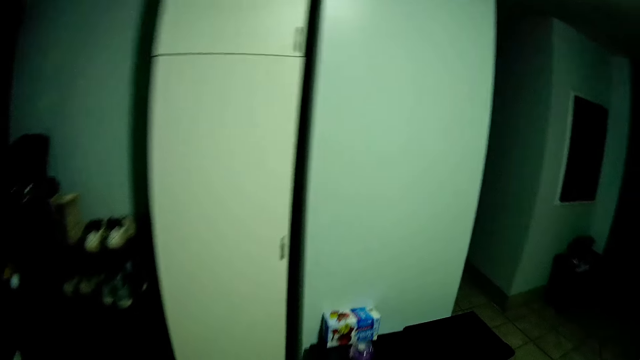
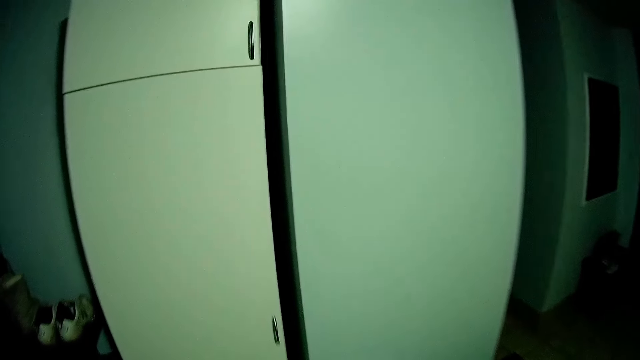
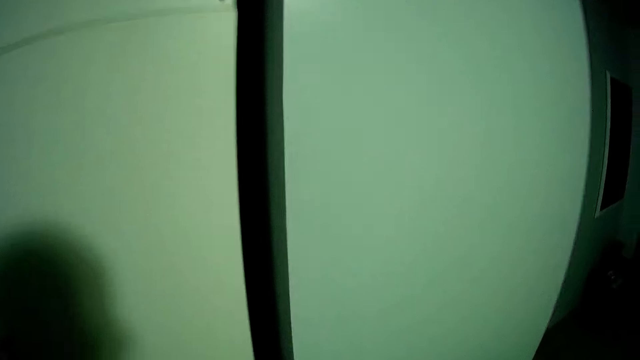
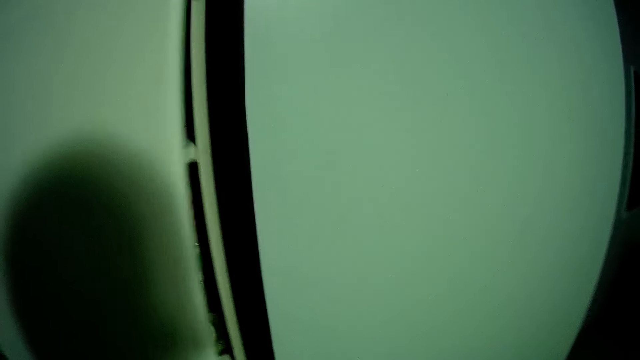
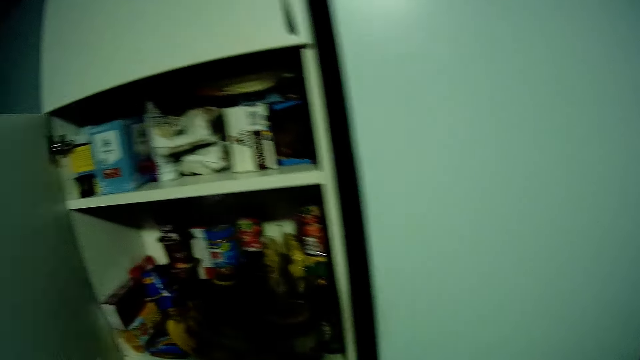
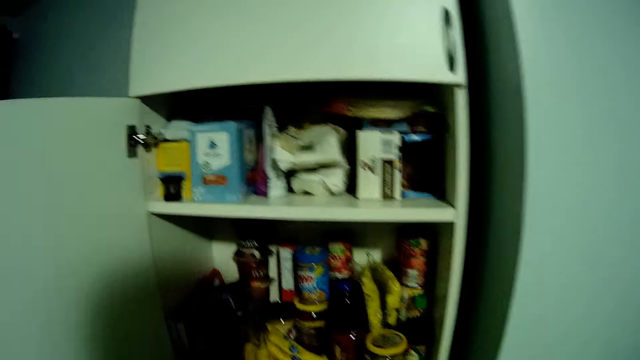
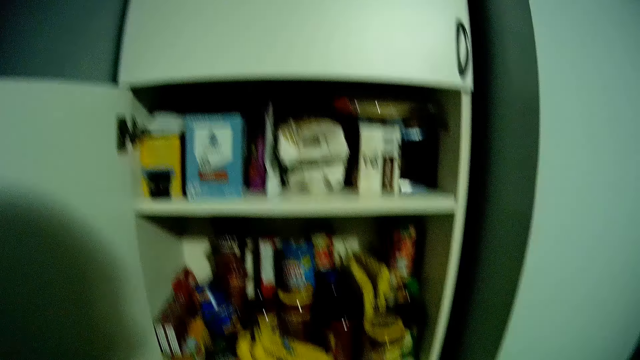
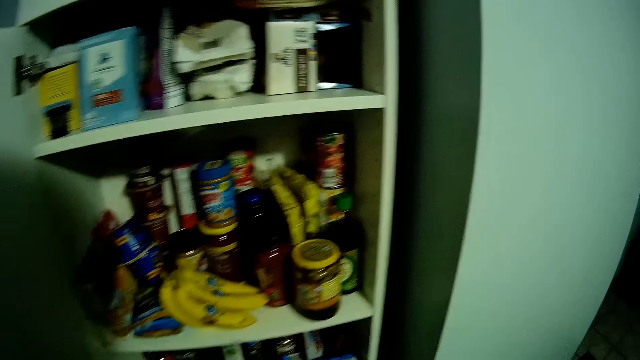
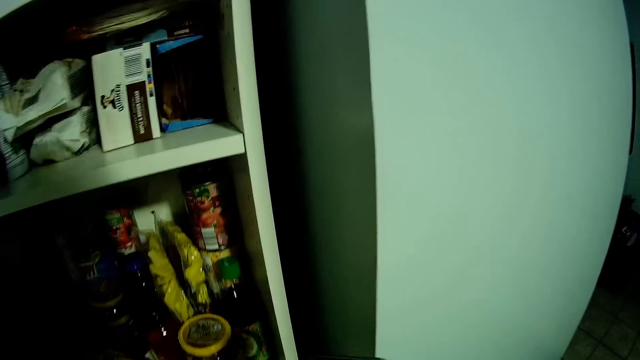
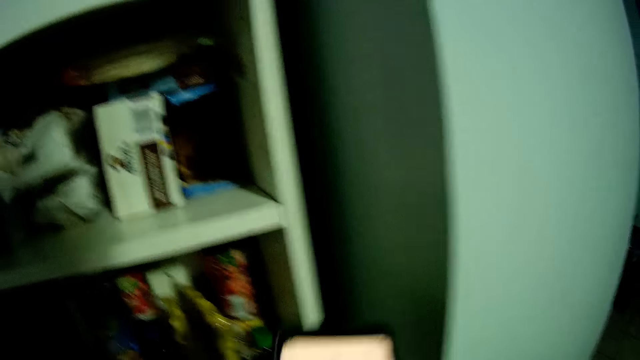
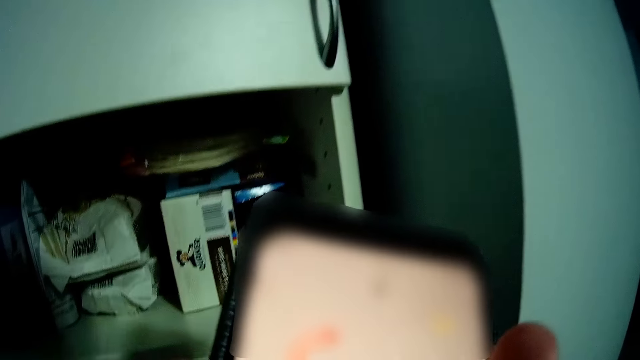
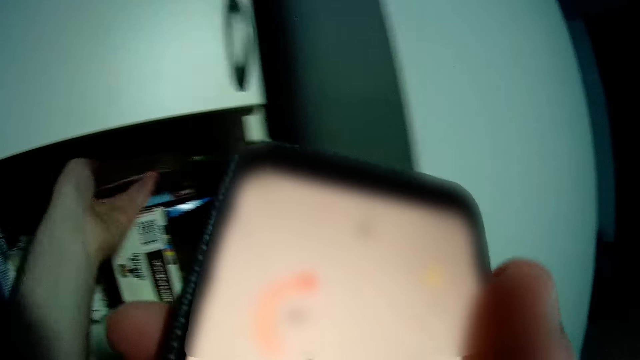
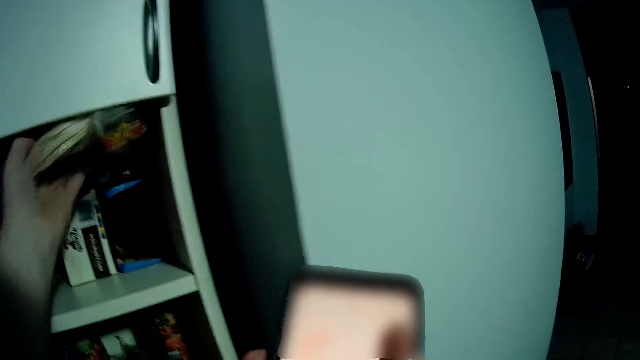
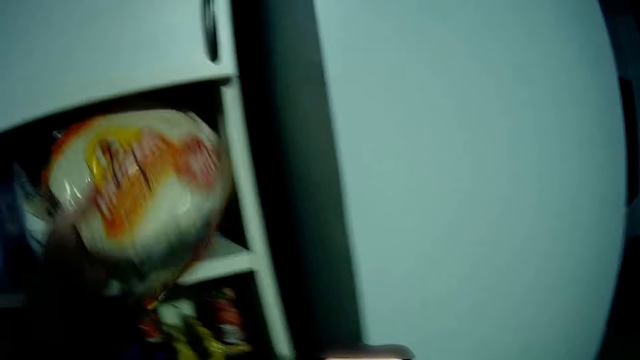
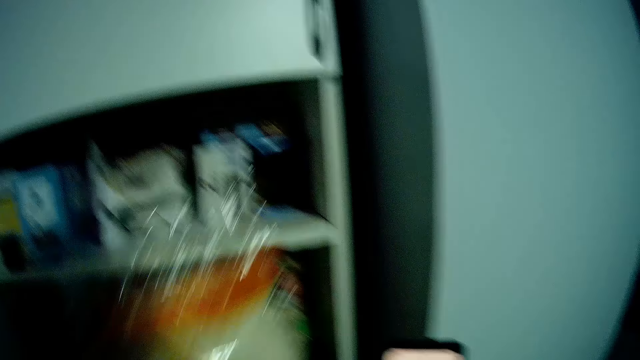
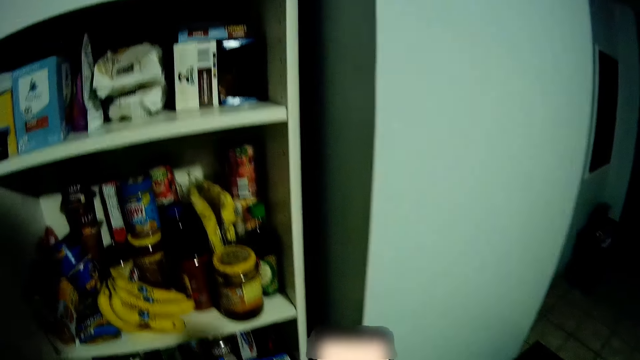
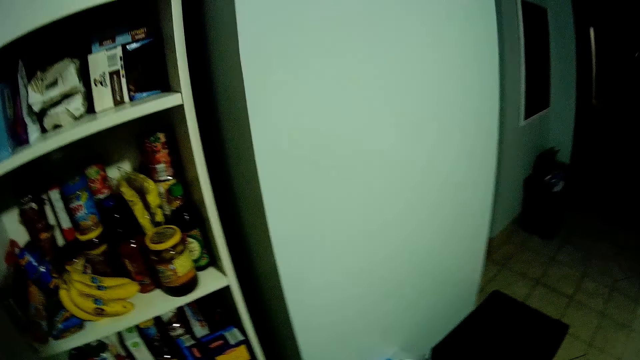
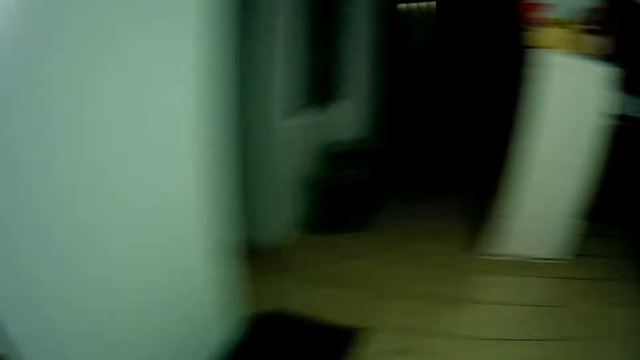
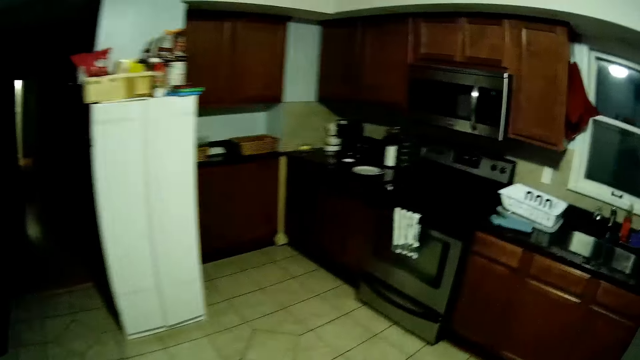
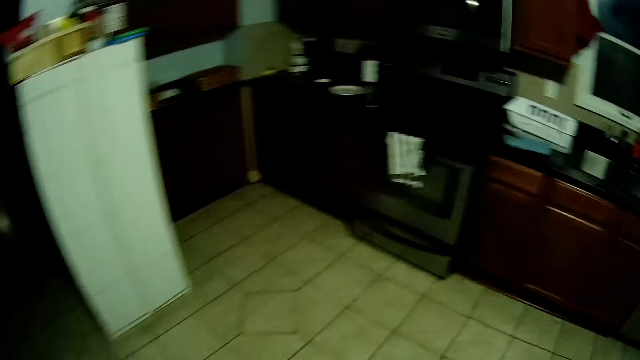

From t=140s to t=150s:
The camera wearer opens the cupboard. They look around. They lift the phone. They hold the phone. They pick up the packet from the cupboard. They step forward.

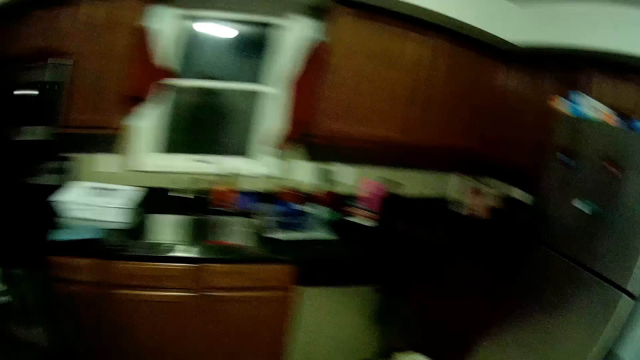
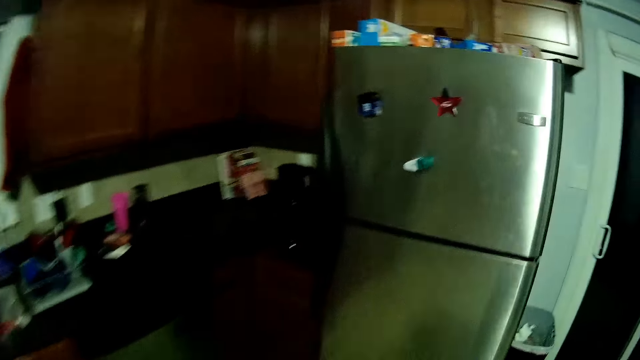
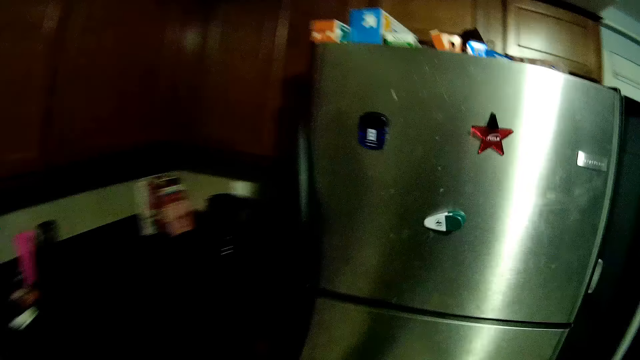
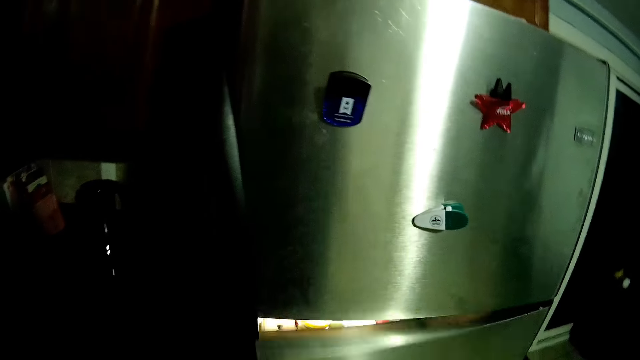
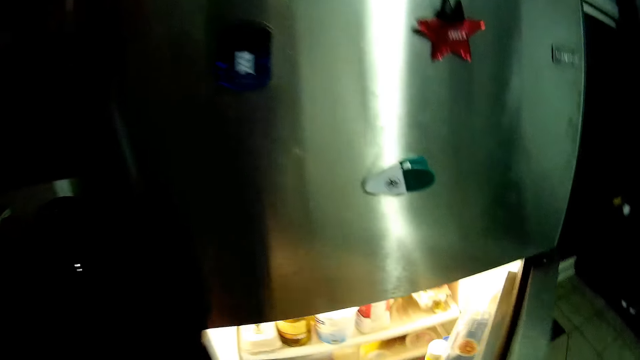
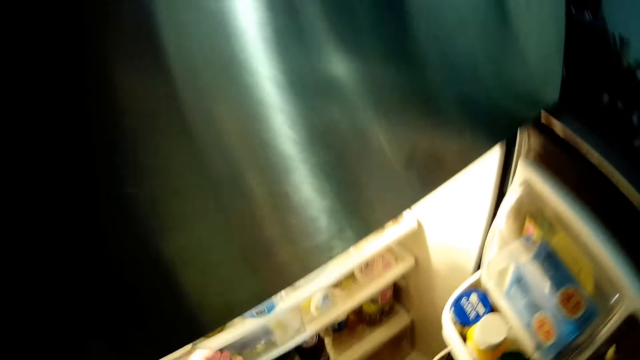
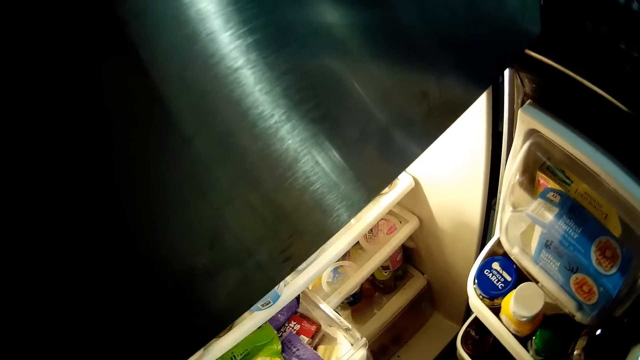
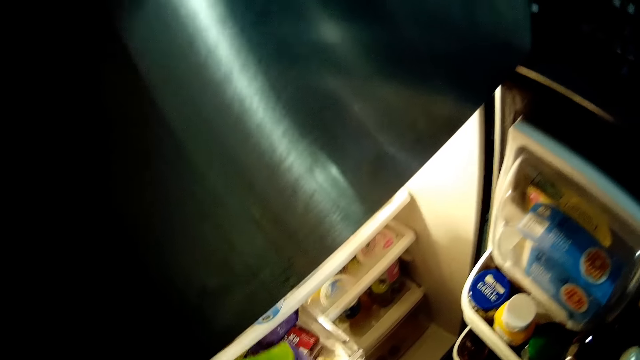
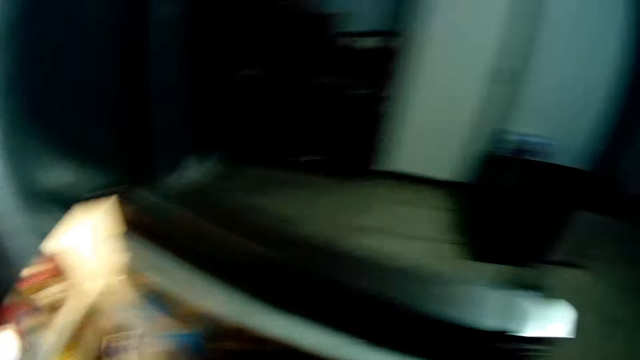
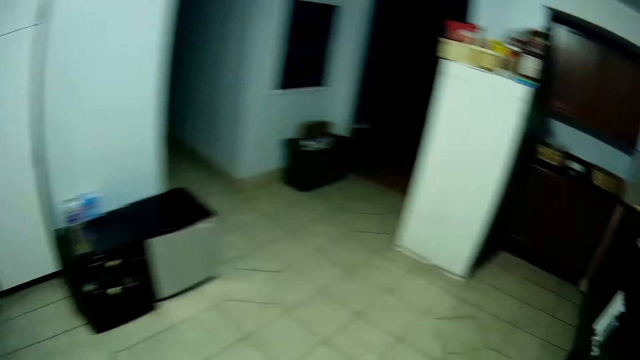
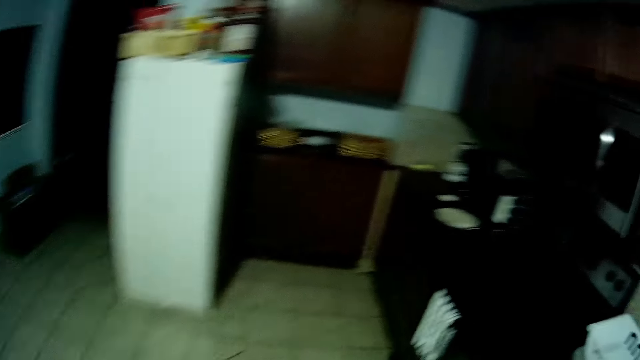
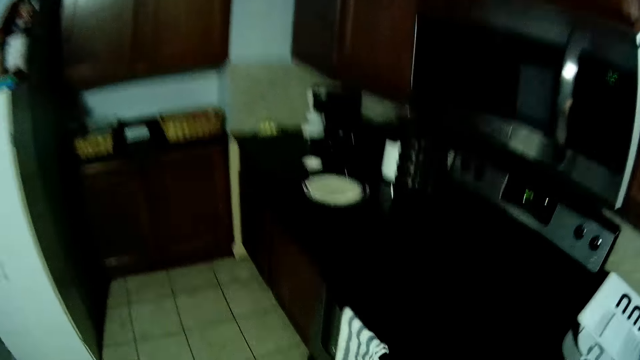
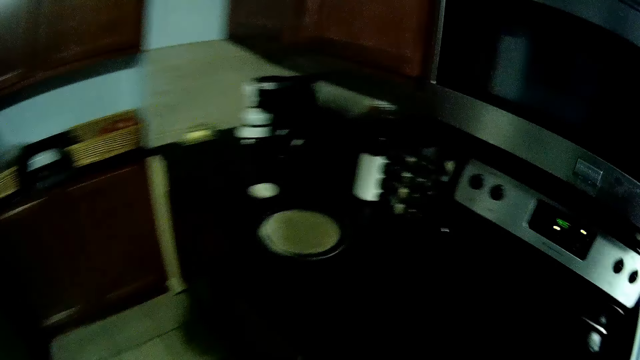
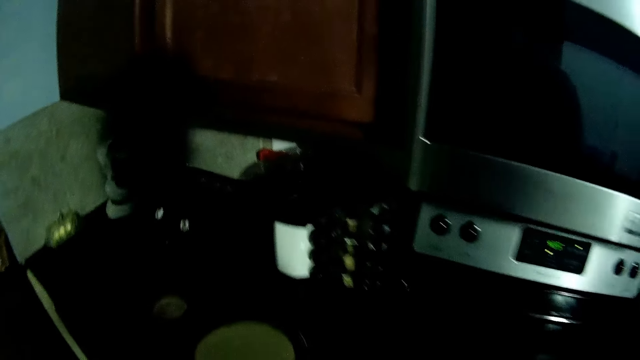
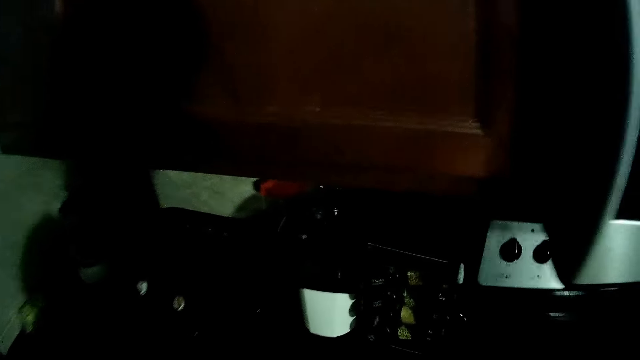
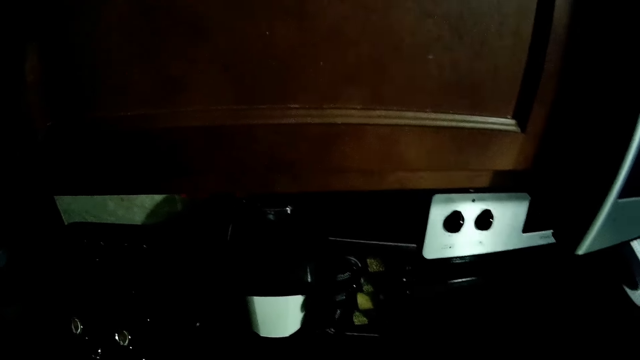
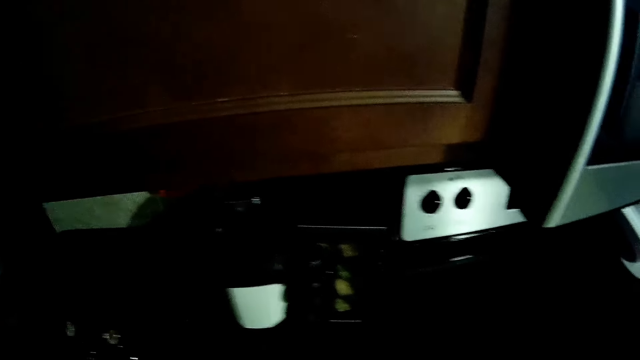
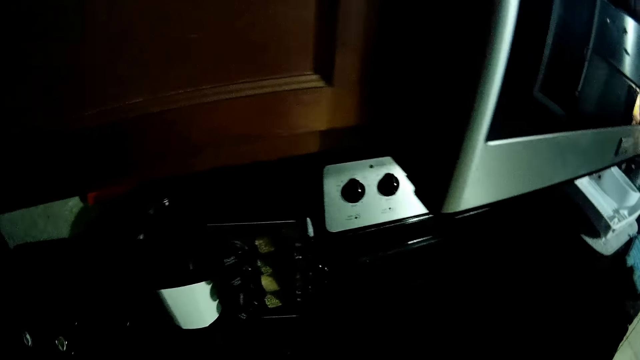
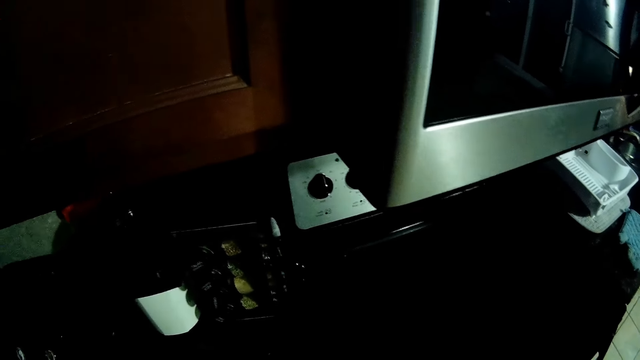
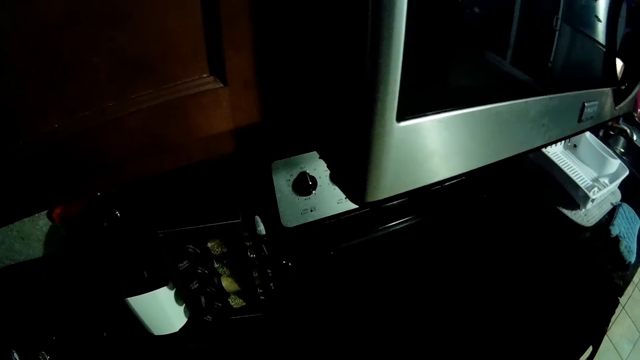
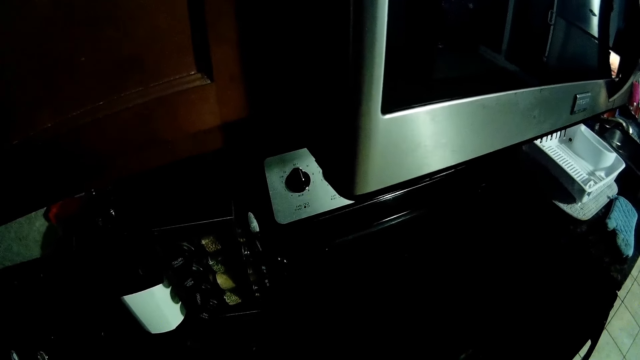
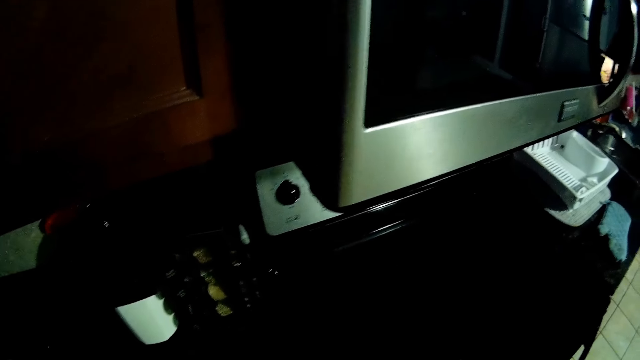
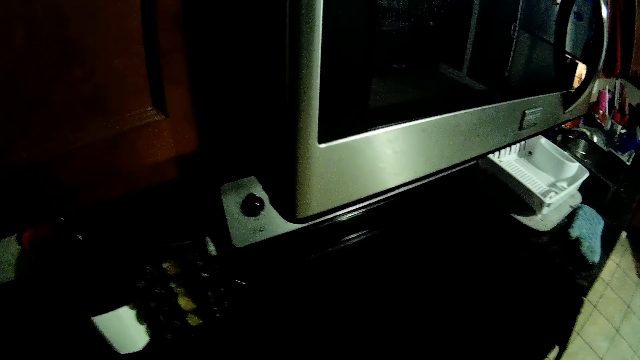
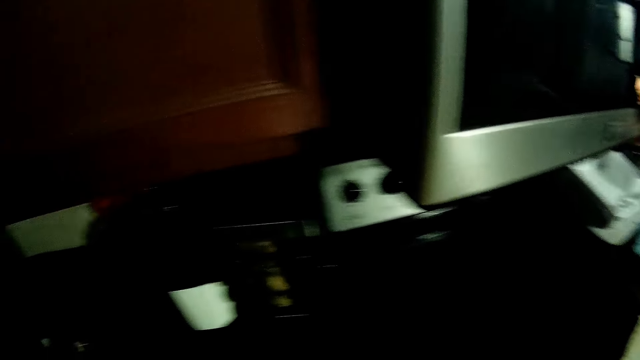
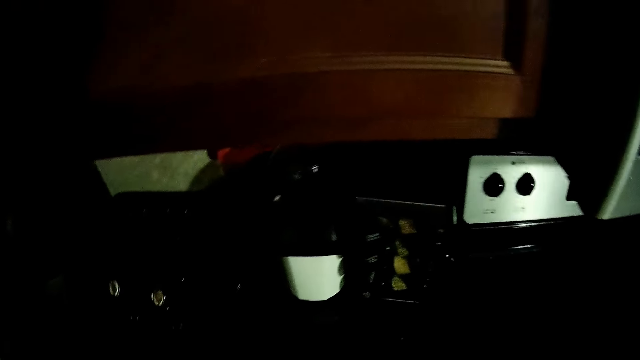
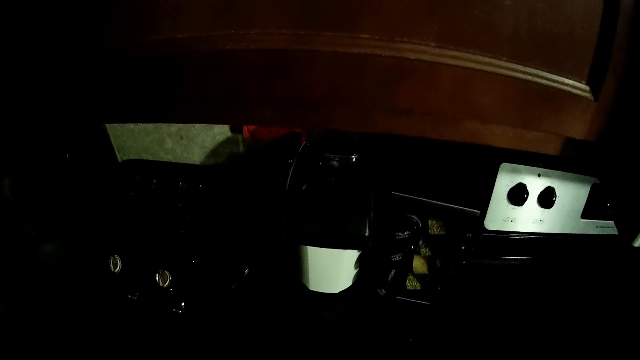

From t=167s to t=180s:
The camera wearer opens the fridge. They push the container. They pick up the packet from the fridge. They step forward. They do something. They stand. They look around.
